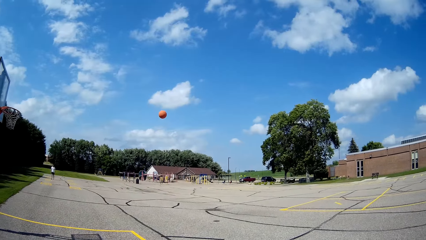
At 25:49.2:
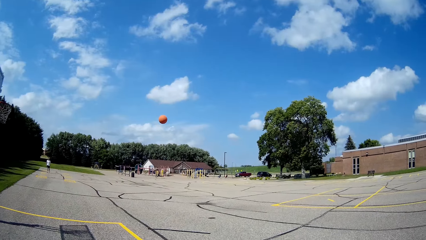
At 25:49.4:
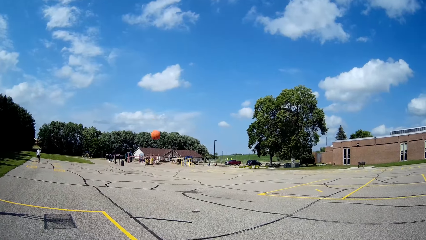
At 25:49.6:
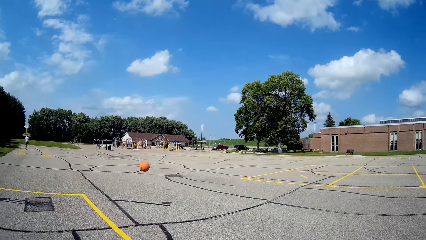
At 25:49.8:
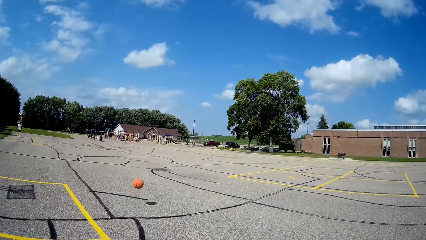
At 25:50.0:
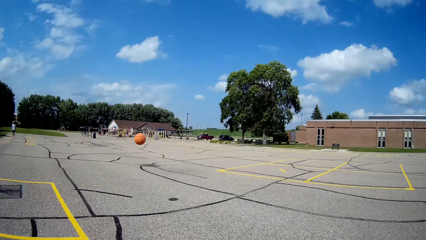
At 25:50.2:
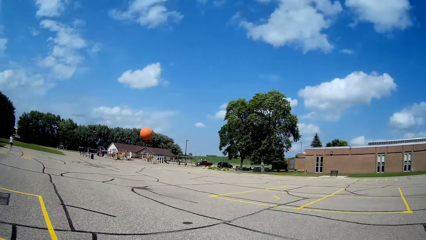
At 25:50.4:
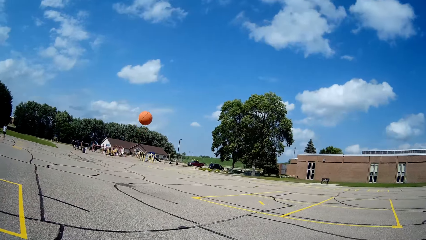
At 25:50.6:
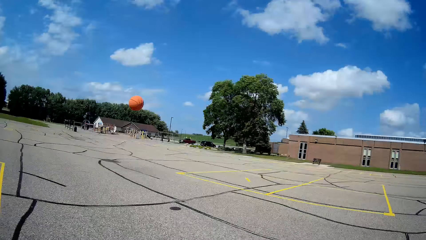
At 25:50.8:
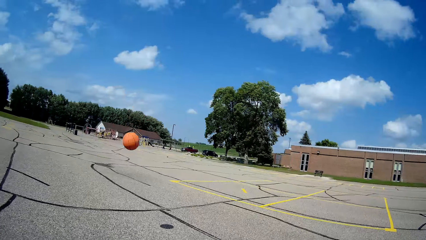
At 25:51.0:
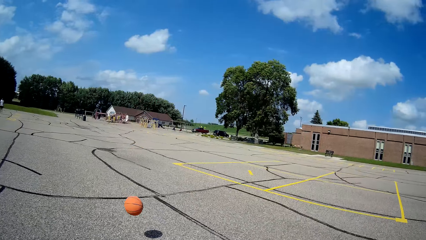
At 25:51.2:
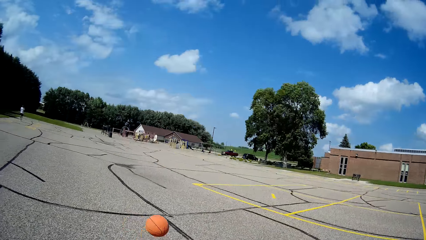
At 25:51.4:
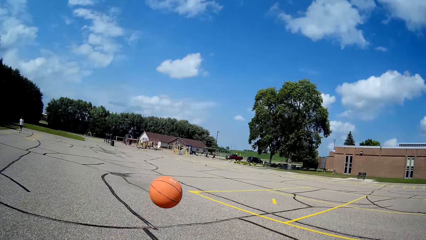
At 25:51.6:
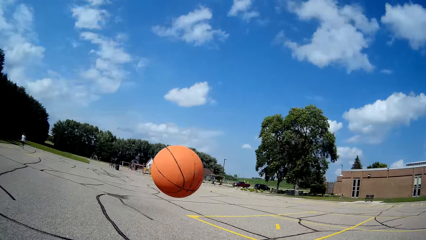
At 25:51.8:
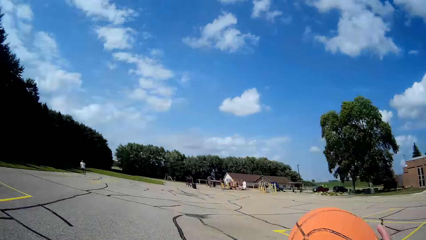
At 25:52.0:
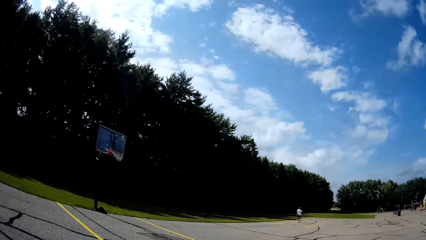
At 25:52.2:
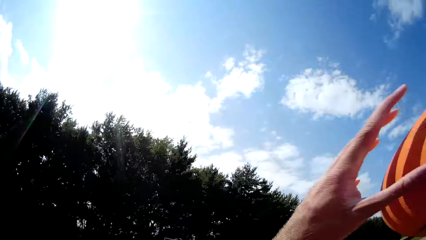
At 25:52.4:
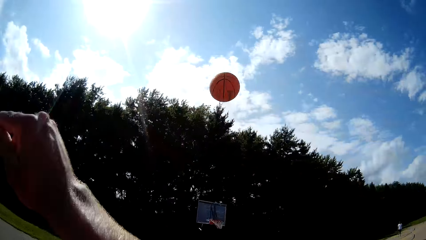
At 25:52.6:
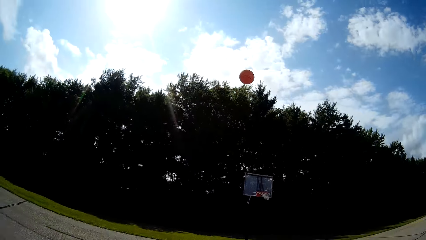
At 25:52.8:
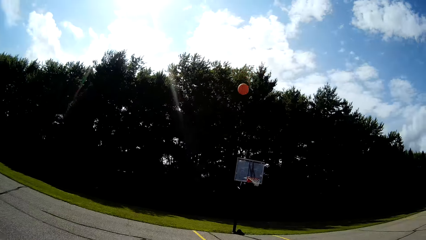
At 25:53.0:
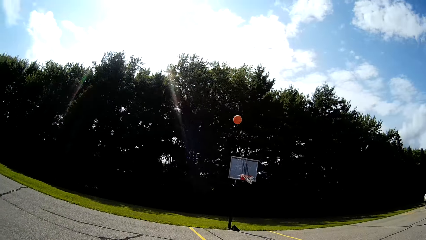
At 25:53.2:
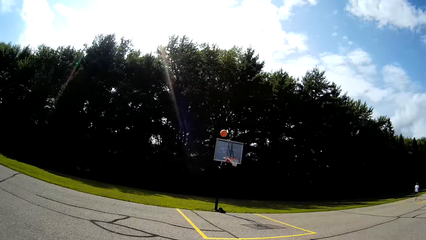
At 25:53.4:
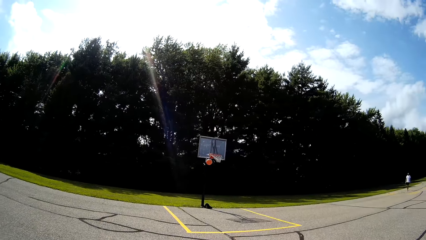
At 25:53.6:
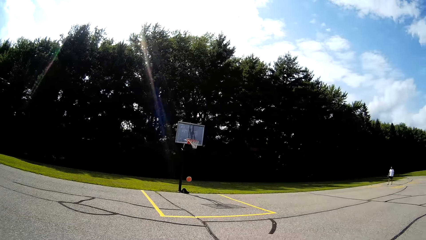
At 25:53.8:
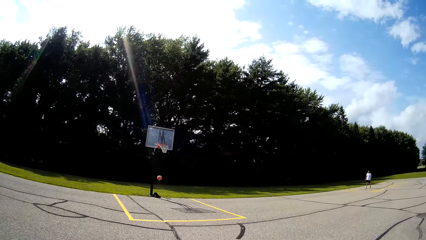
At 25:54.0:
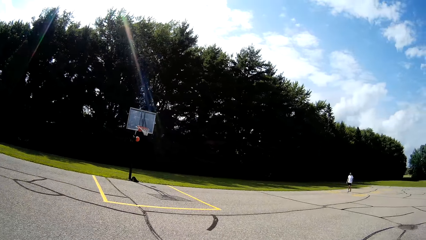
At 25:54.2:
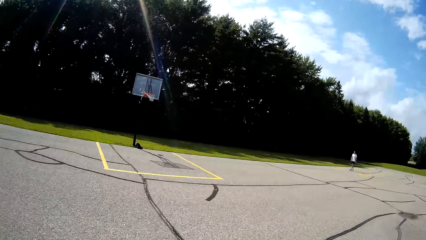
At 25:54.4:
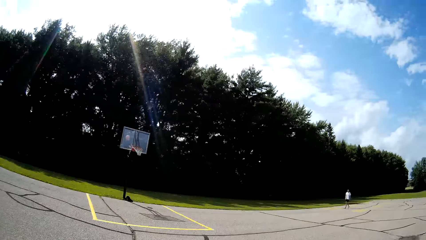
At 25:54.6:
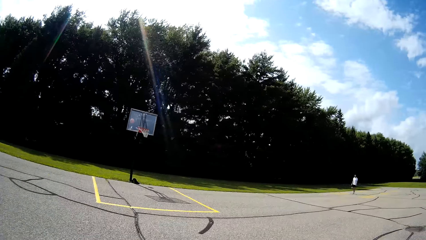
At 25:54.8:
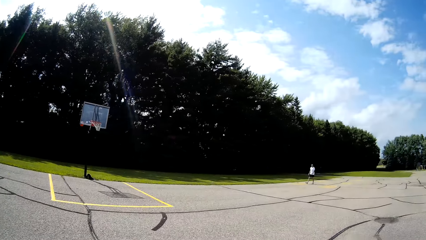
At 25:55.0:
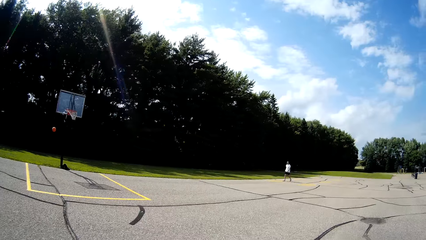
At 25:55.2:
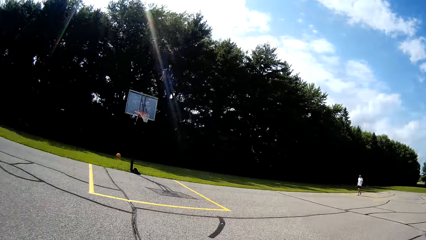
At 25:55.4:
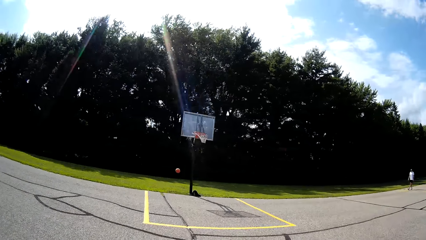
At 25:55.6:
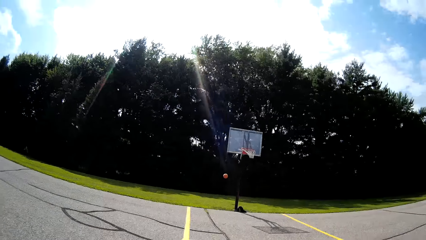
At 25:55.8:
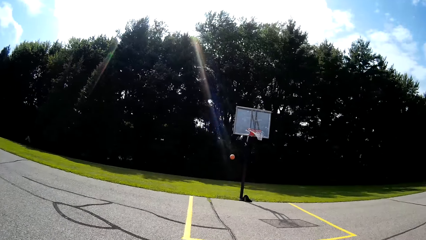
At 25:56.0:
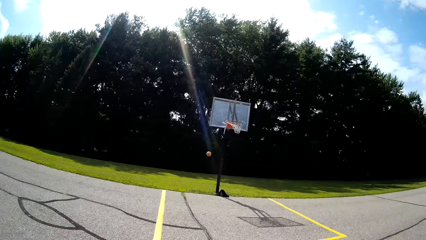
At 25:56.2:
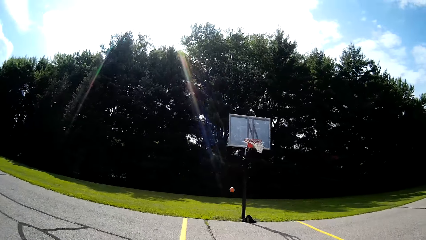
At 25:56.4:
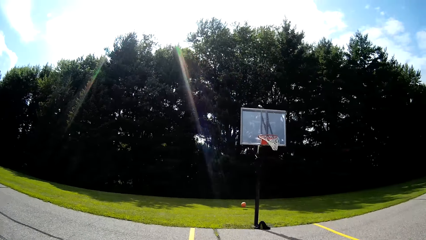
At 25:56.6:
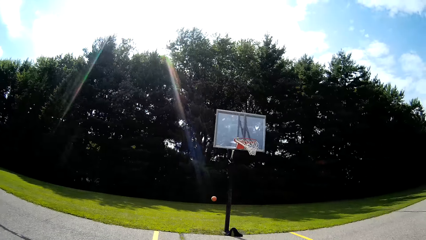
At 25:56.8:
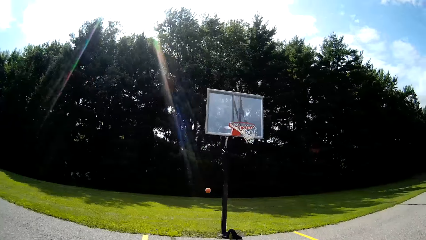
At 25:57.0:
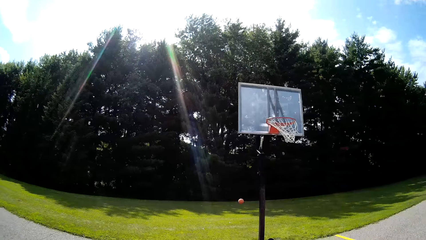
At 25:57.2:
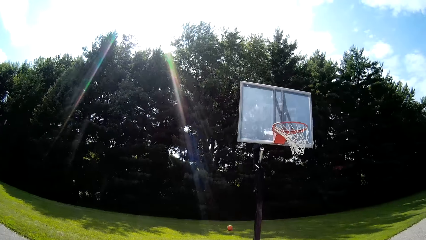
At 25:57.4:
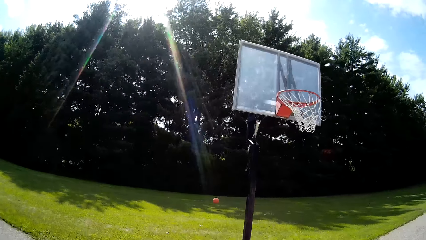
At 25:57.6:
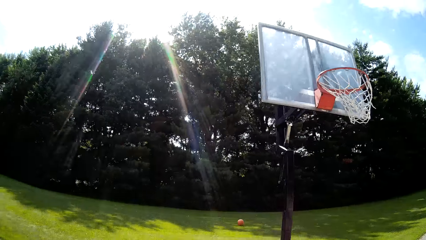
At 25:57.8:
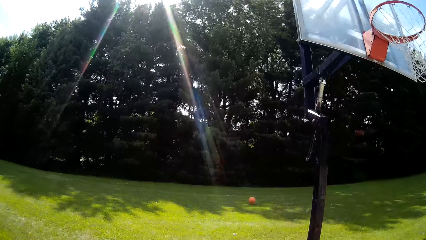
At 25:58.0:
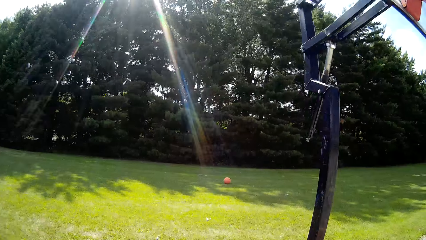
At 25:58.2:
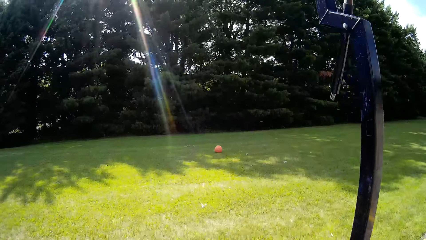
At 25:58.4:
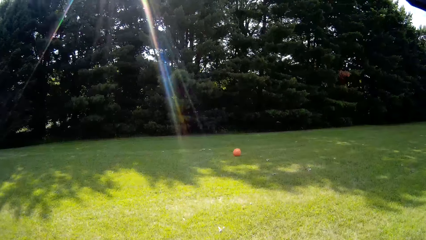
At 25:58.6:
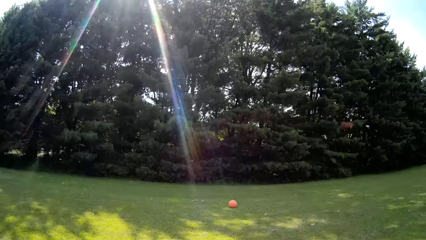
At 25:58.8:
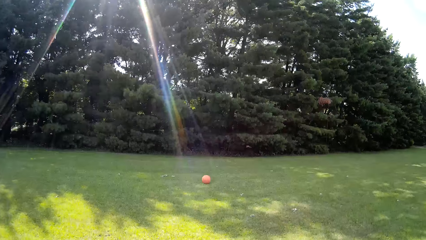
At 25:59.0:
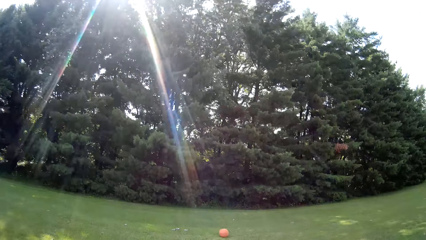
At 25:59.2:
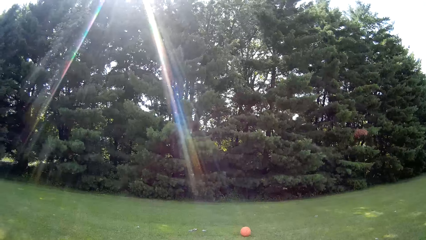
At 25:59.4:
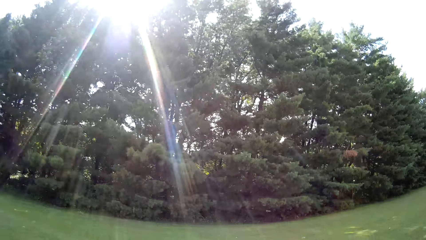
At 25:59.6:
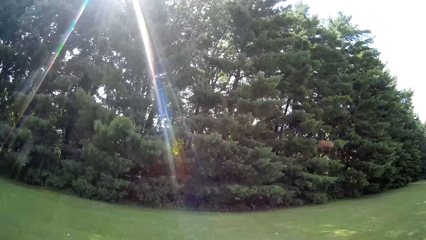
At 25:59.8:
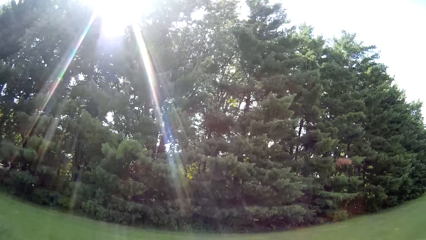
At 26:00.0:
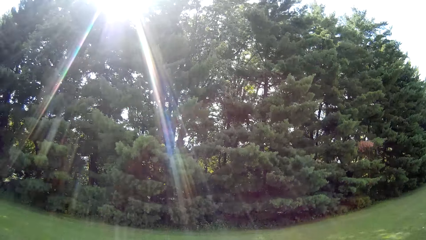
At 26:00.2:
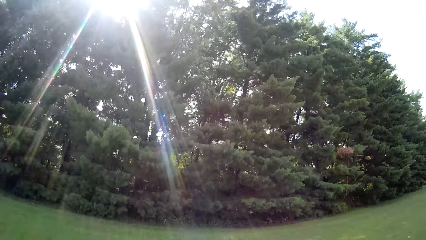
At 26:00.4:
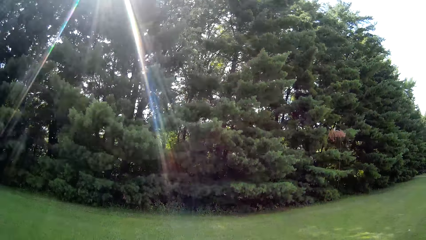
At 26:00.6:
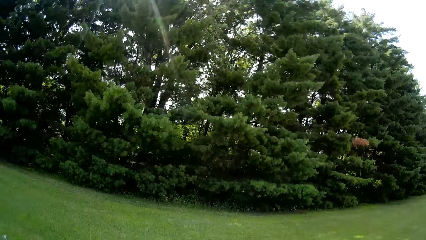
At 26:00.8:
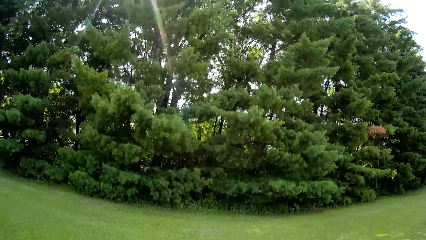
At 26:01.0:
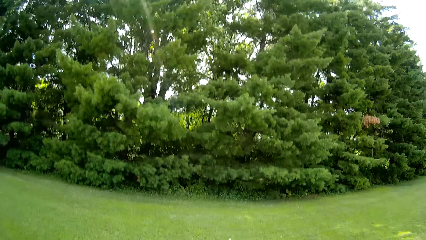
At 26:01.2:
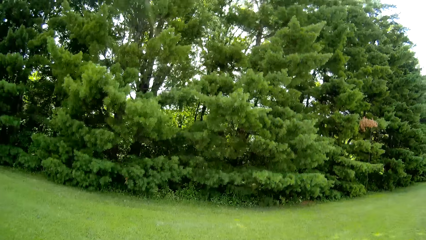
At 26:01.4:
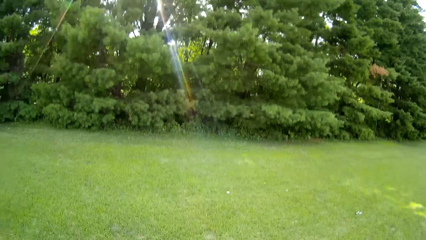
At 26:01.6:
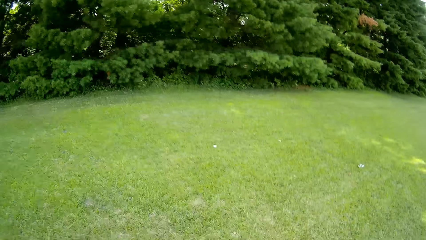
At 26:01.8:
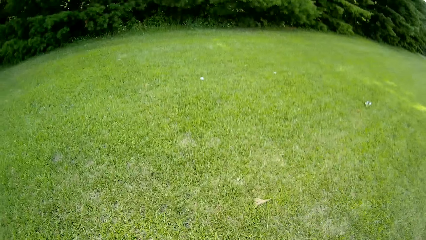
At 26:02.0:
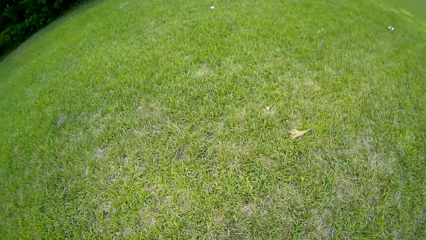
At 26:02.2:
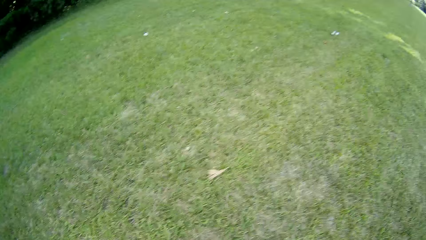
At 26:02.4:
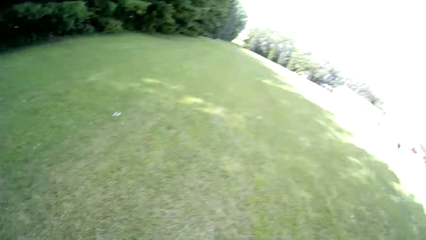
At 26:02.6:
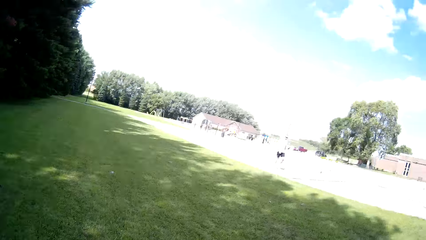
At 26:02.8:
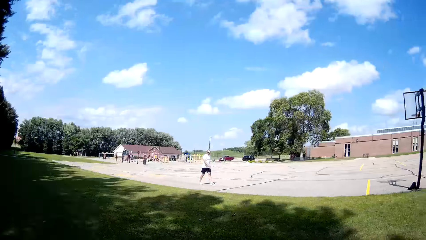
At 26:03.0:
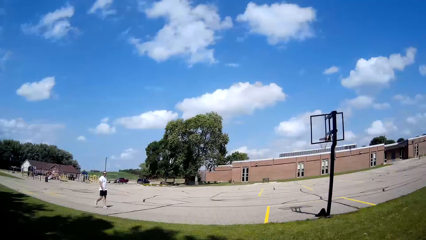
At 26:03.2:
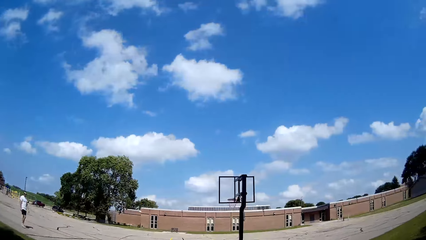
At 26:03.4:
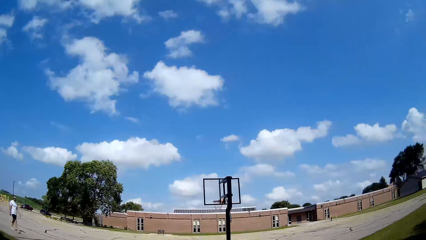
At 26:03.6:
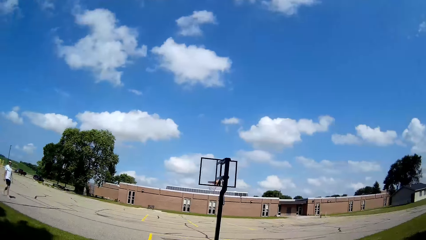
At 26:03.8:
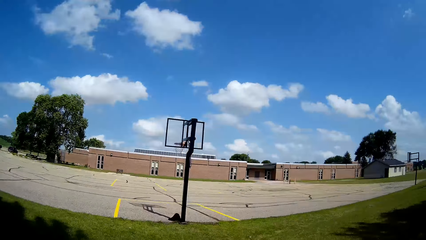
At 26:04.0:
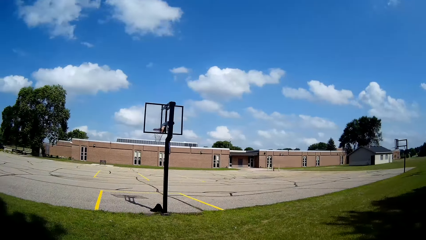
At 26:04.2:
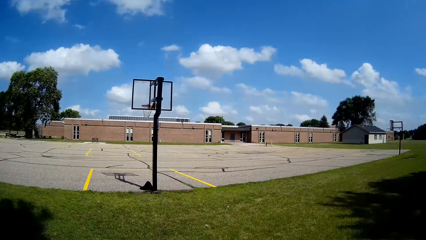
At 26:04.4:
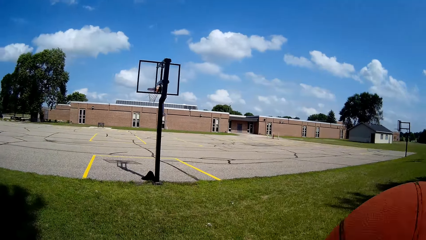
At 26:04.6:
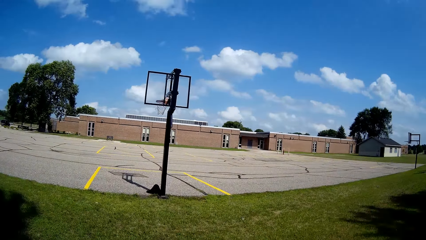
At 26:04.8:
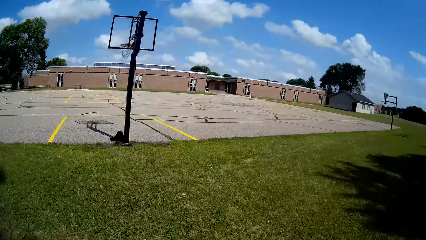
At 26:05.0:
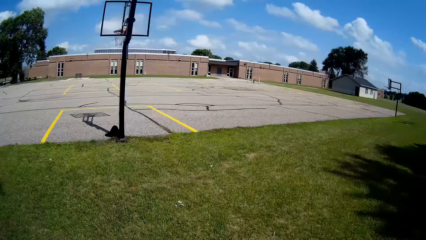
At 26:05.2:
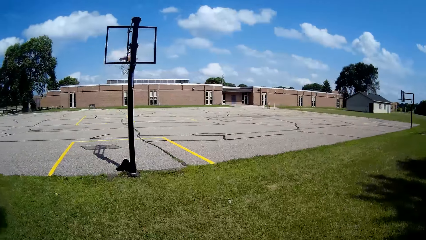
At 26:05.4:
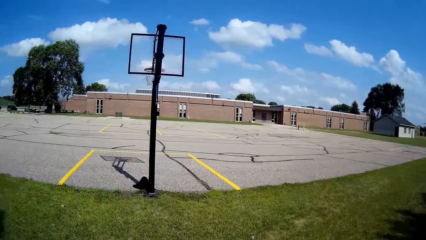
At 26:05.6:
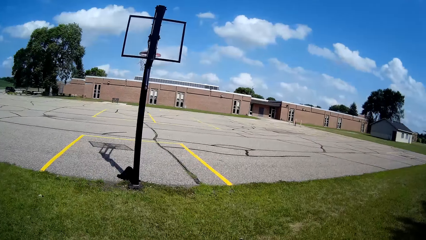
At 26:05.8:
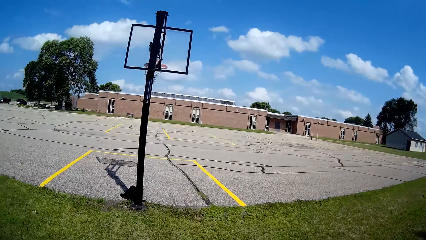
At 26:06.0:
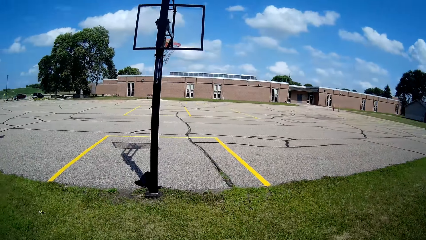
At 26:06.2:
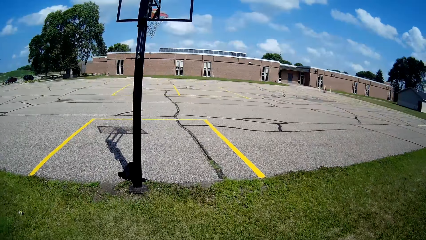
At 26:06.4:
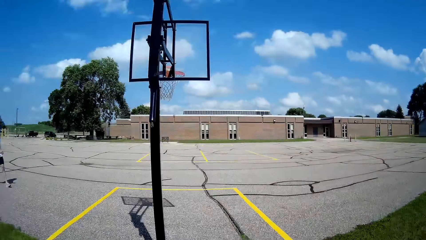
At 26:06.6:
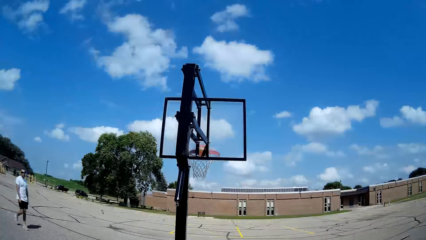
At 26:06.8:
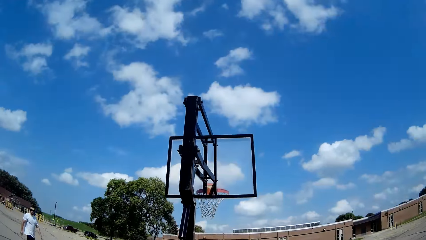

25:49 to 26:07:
The camera wearer catches the basketball with his hands. He throws the basketball into the rim with his right hand. He converses. A man walks around. The camera wearer hits the ball on the ground.
